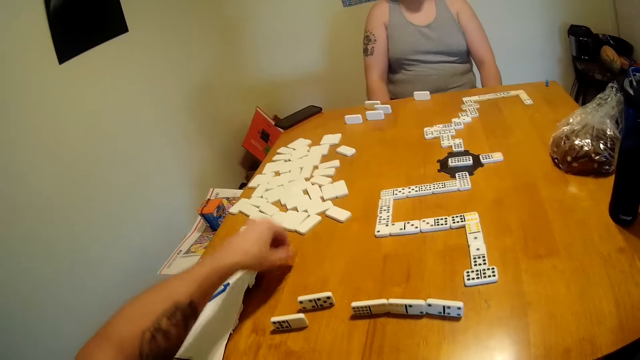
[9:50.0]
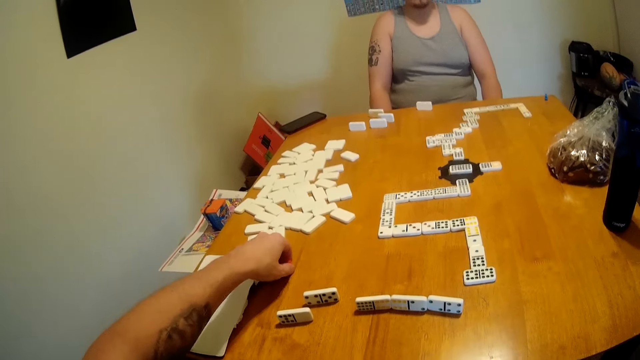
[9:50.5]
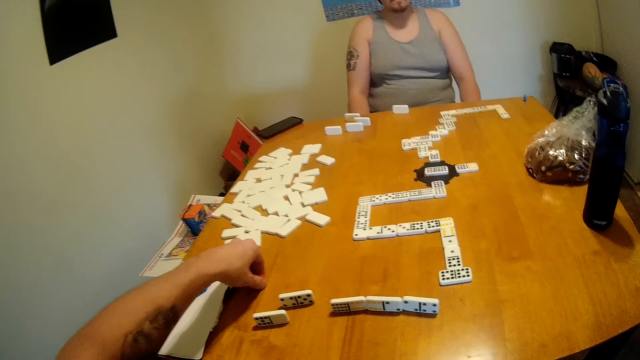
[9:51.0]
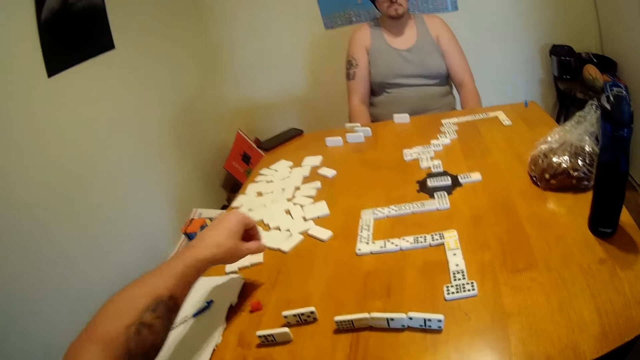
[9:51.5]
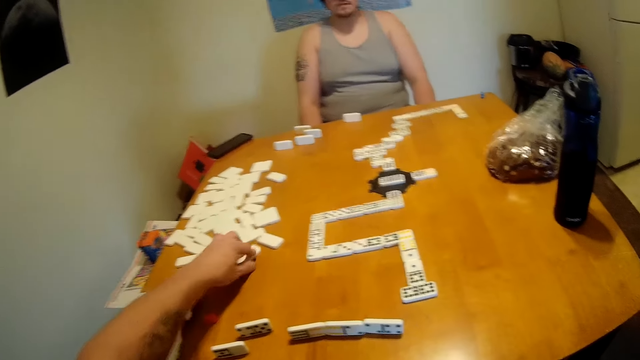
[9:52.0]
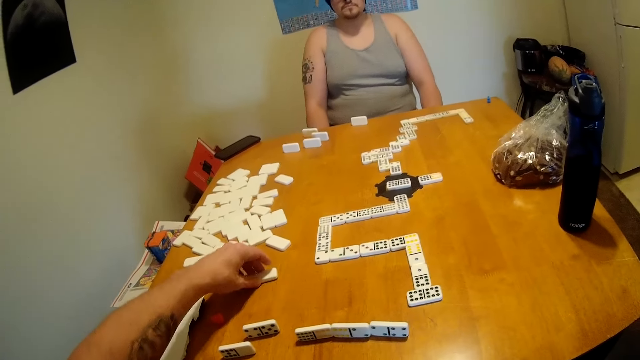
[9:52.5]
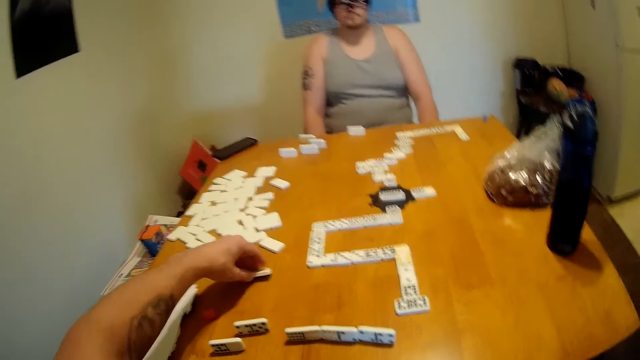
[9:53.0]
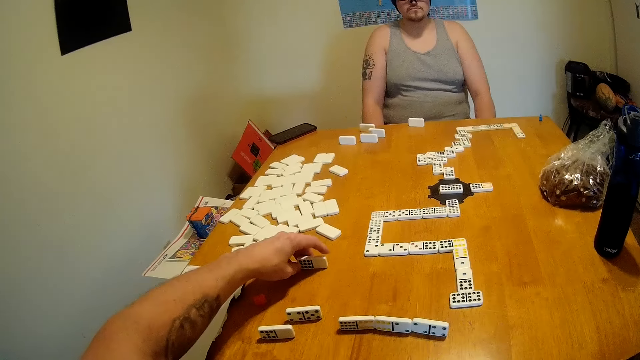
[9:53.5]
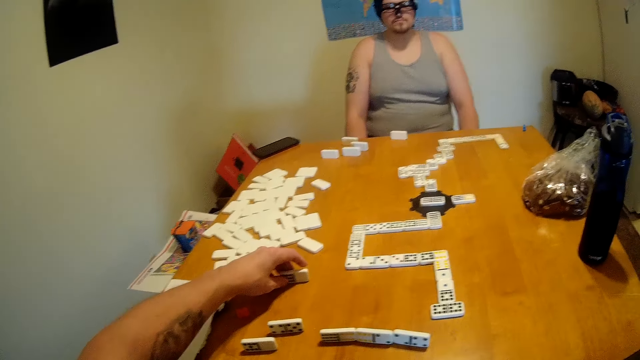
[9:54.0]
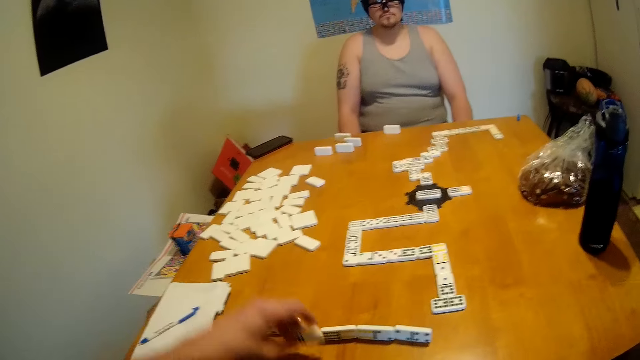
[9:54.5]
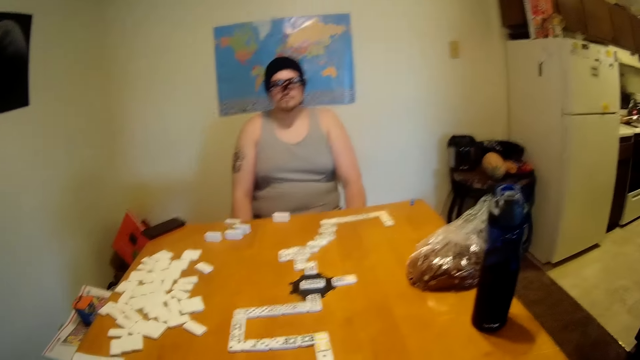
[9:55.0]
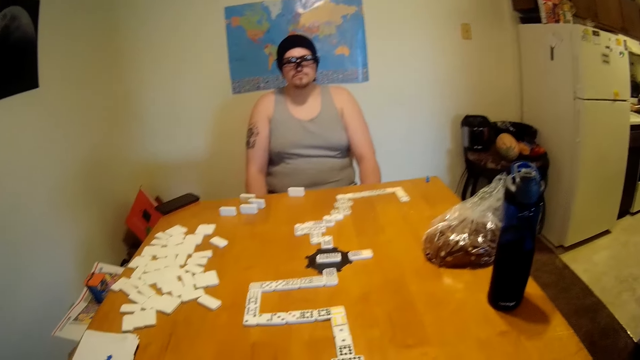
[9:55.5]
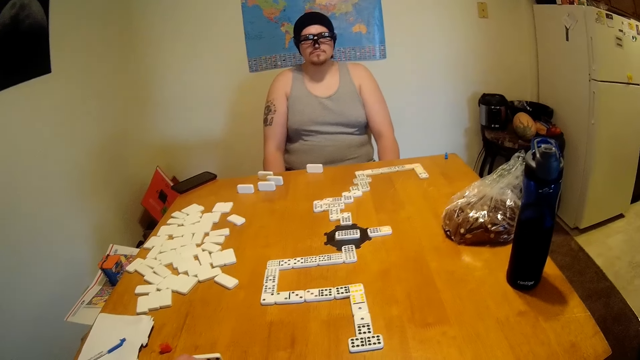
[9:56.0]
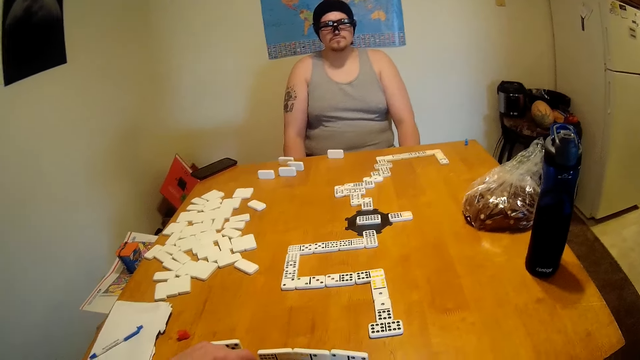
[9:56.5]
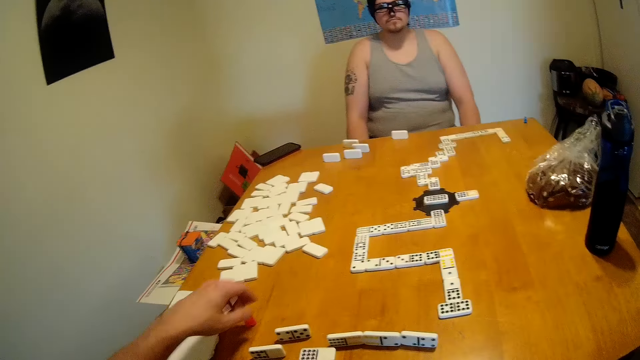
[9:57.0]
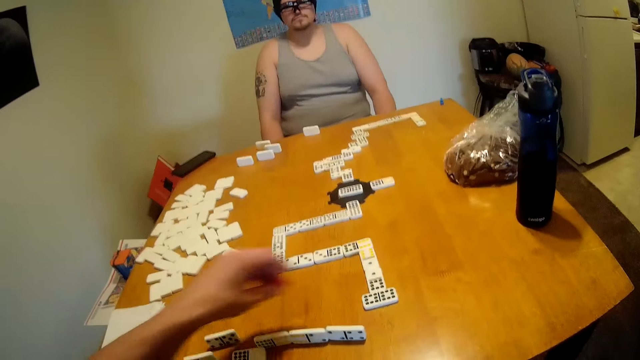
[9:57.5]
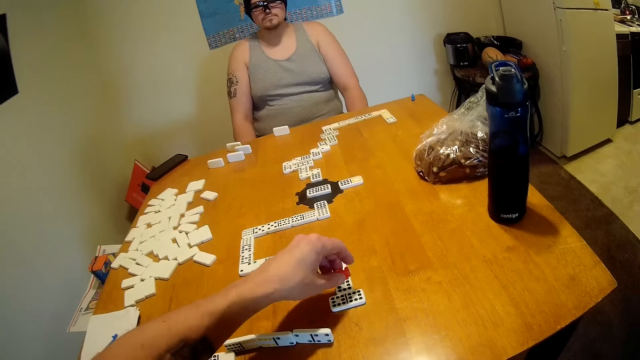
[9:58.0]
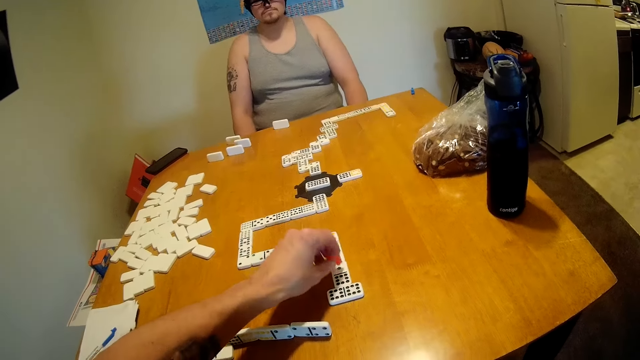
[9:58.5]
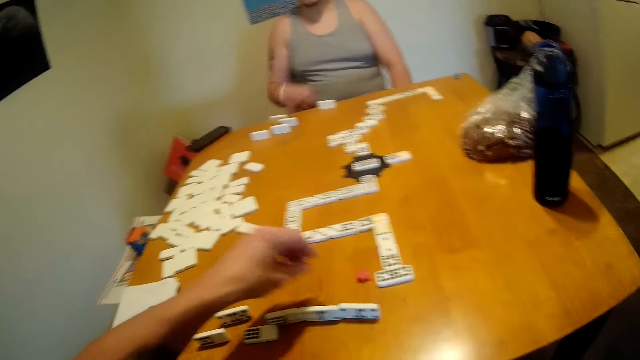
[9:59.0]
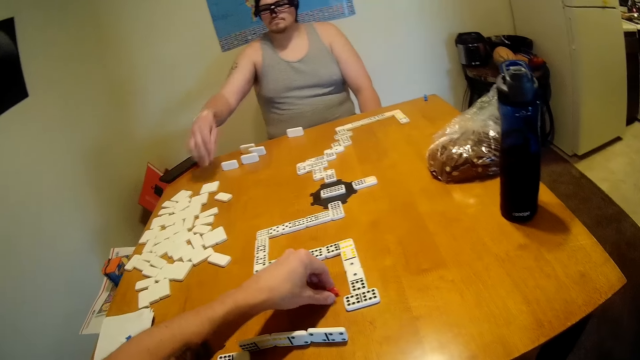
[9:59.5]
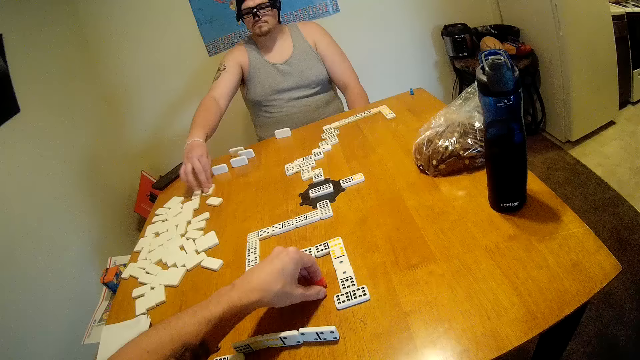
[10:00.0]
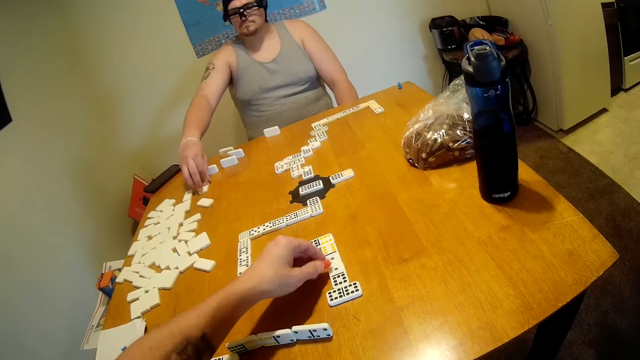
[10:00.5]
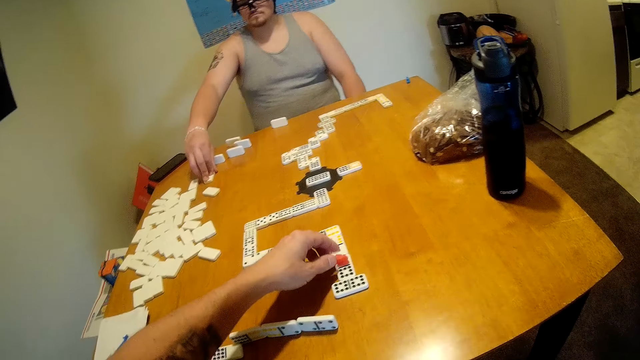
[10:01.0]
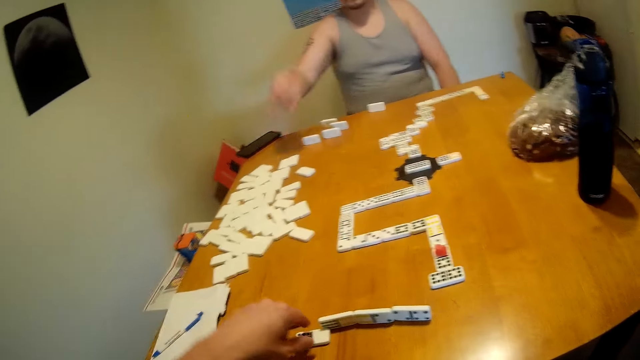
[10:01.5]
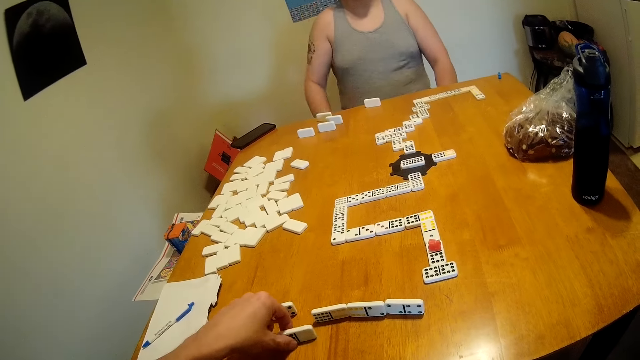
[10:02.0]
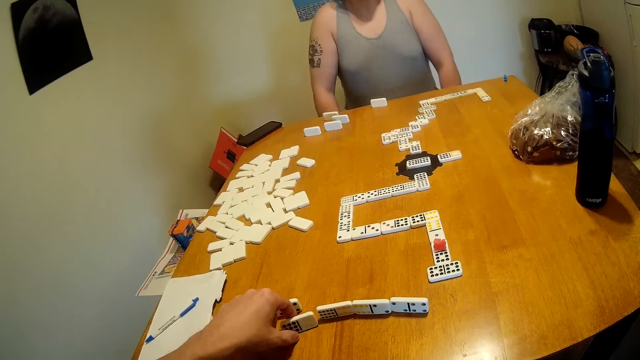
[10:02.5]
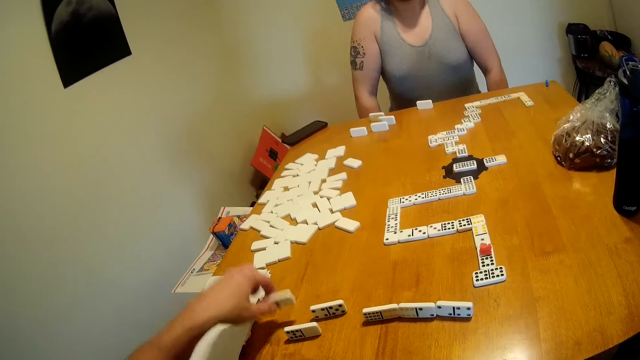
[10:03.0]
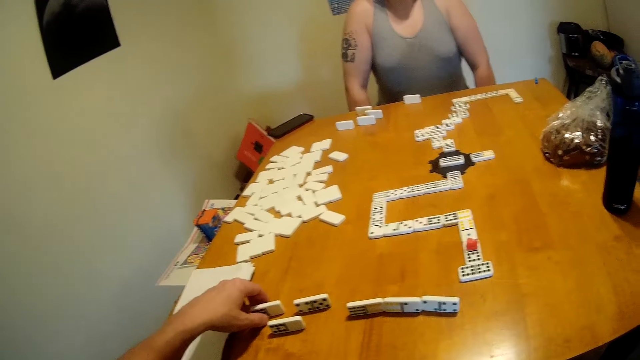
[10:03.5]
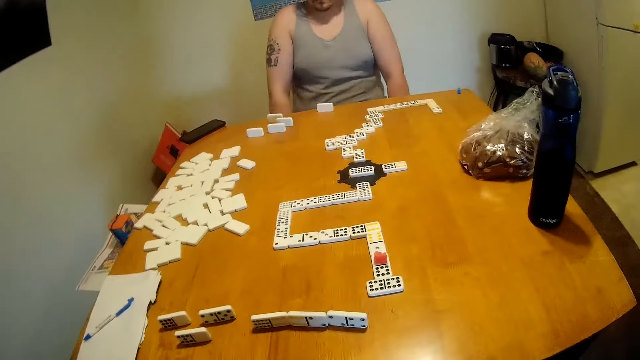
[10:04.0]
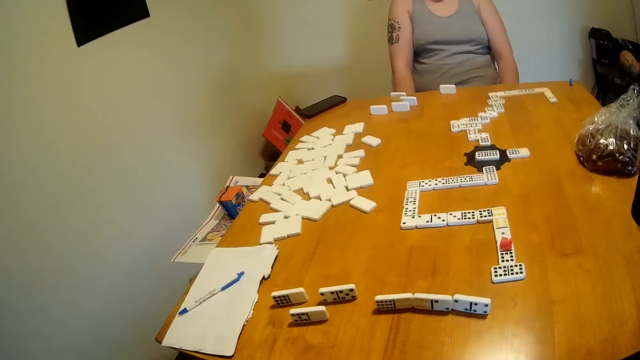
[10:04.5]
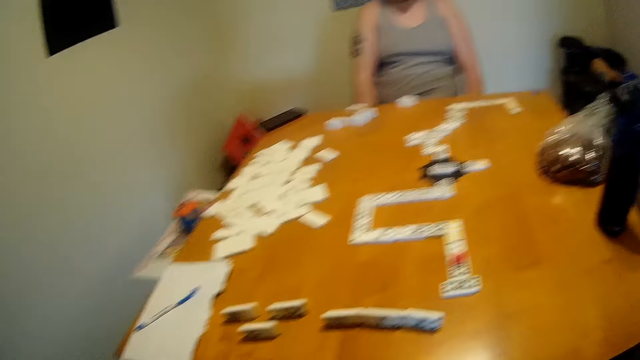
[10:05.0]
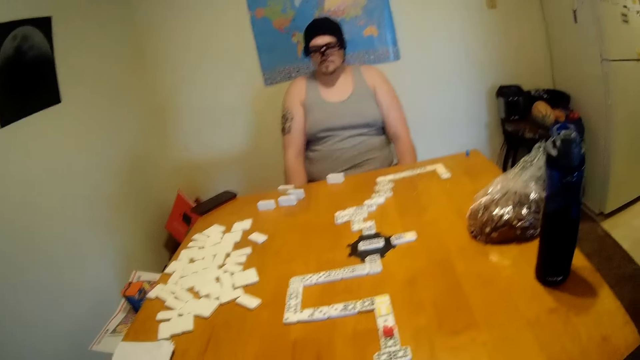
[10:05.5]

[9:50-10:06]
The camera wearer lifts a marker from the tile and places the marker on the table. They converse with a man. The man looks around the table. The camera wearer moves a tile or dice on the table. They check the dice. They pick a tile from the table. They drop the dice on the table. The man looks around the table. The camera wearer looks around the table. They lift the marker from the table and drop the marker on the table. They lift the marker from the table. The man moves a tile on the table. The camera wearer places the marker on a tile. The man holds a dice. The man looks around the table. The camera wearer picks a tile from the table and places the tile on the table. The man looks around the table. The camera wearer looks around the table.

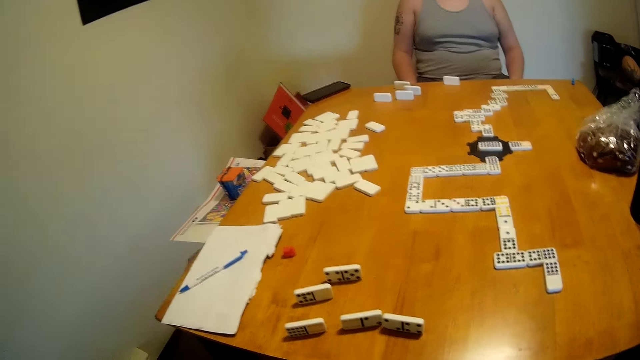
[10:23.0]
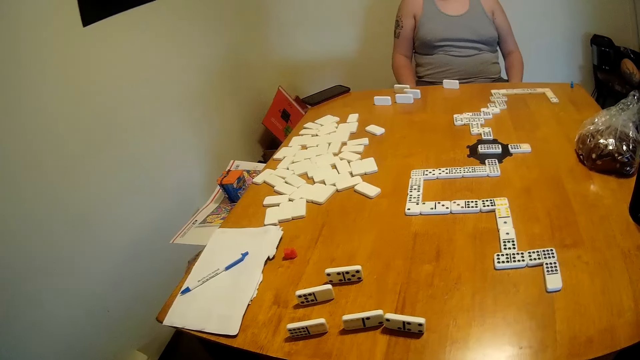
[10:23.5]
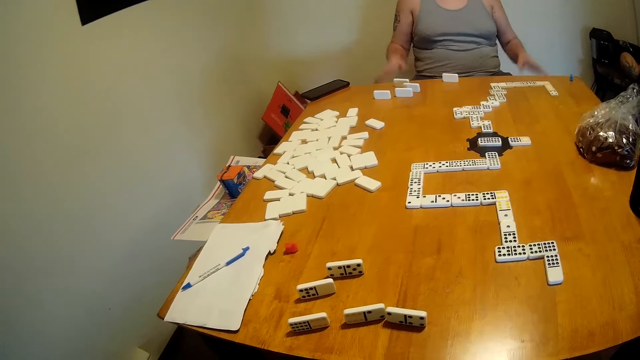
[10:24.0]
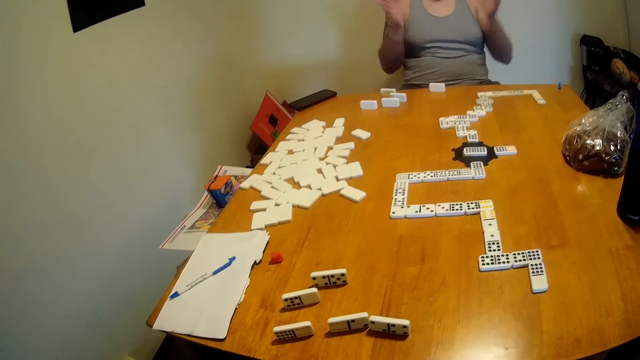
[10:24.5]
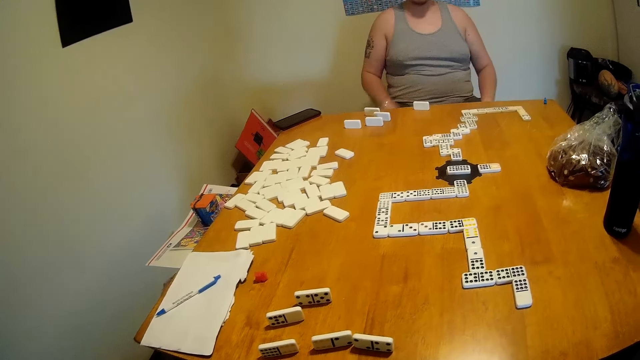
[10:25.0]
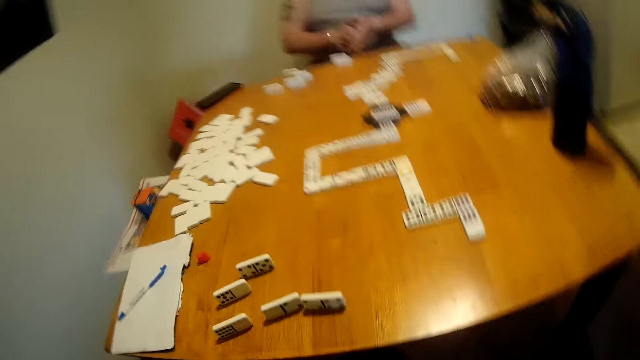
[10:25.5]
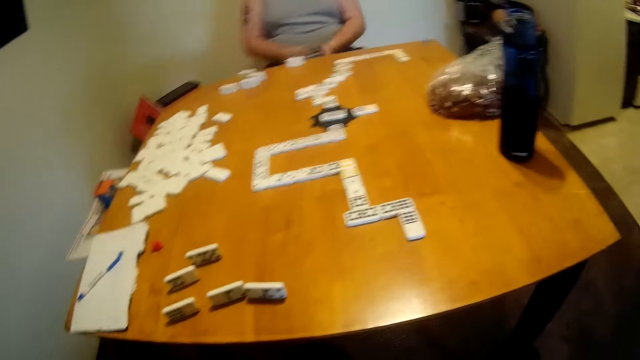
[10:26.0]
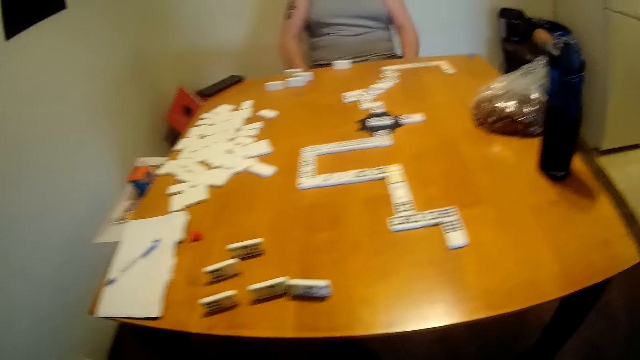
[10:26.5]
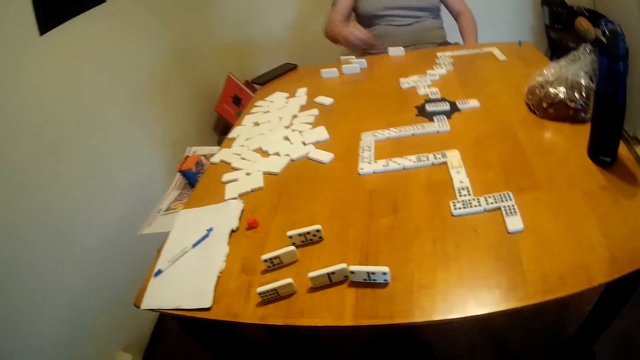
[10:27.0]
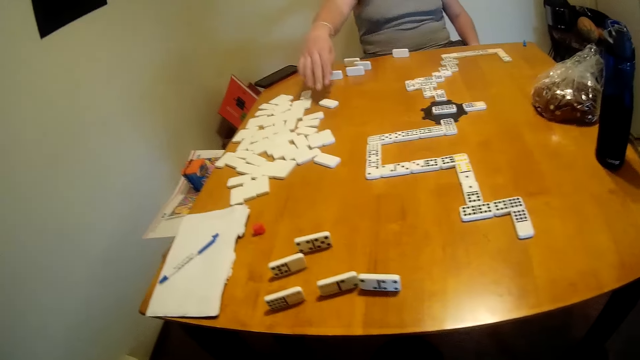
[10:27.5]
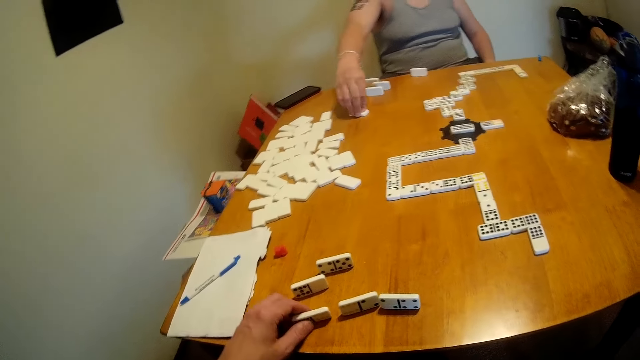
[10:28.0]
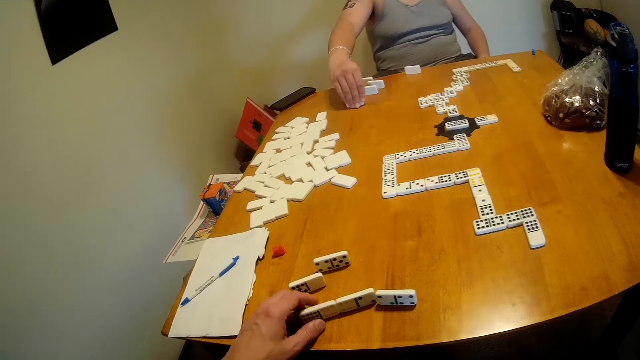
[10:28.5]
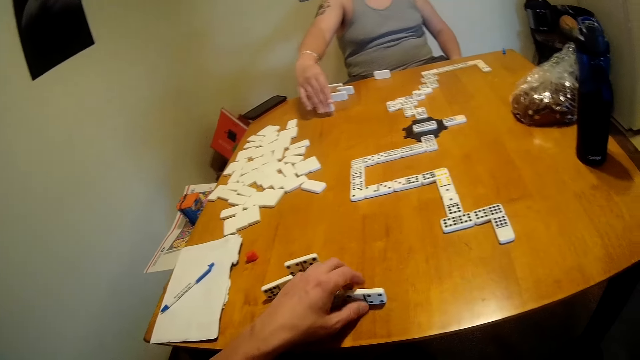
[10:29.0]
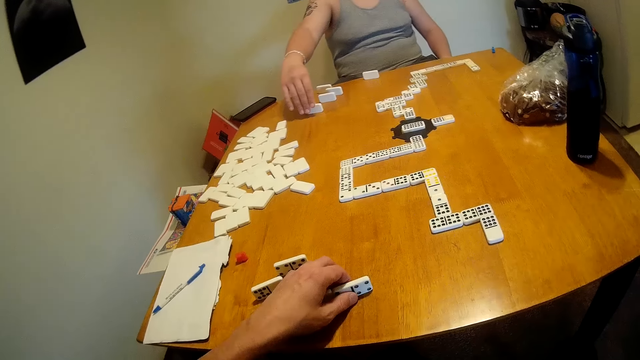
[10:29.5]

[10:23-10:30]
The camera wearer looks around the table. A man claps. The camera wearer looks around the table. The man holds a rectangular dice. The camera wearer moves the rectangular dice. The man moves a tile on the table.
